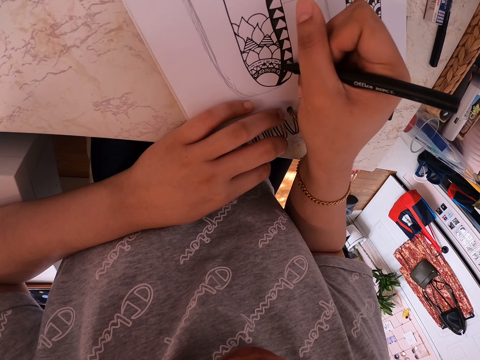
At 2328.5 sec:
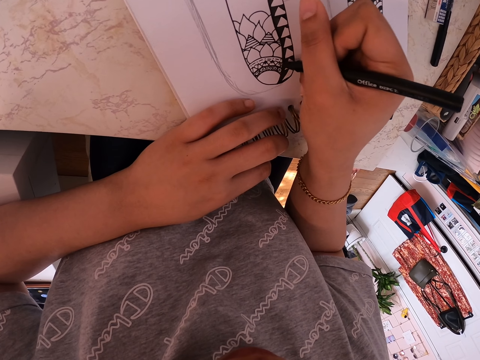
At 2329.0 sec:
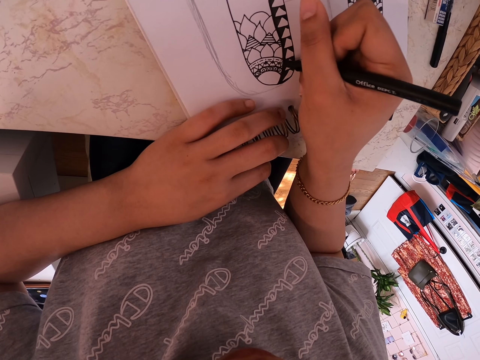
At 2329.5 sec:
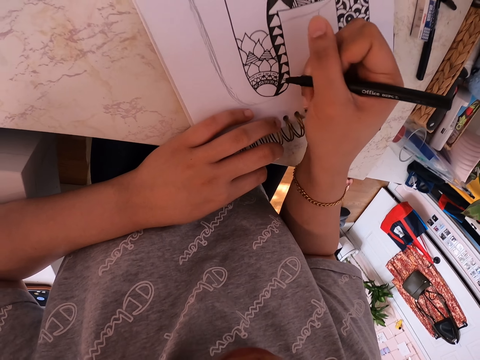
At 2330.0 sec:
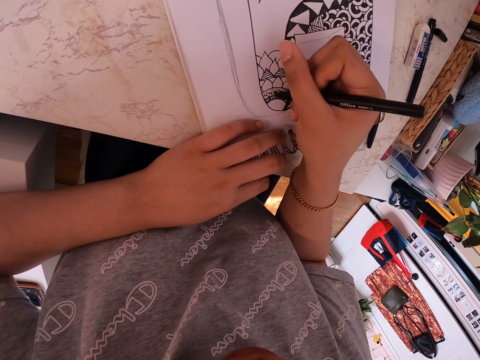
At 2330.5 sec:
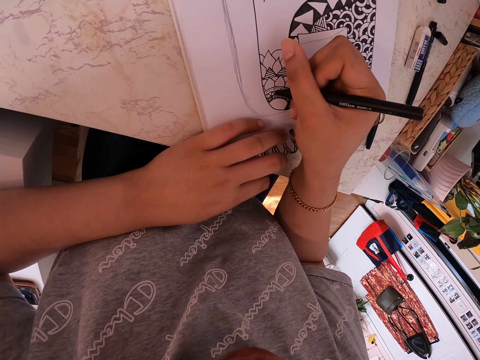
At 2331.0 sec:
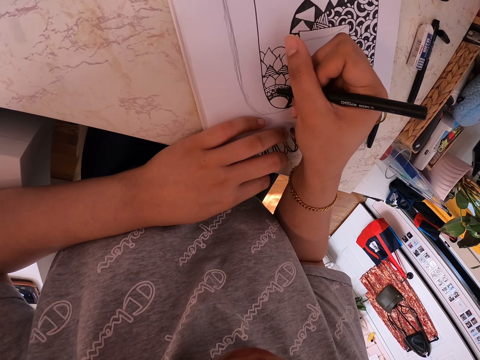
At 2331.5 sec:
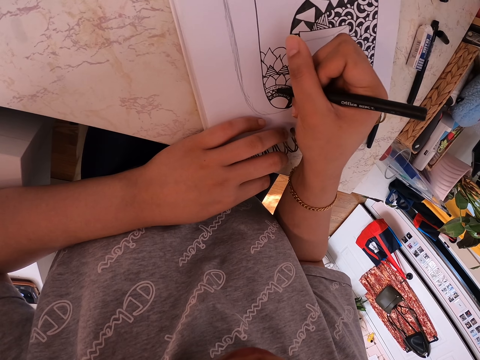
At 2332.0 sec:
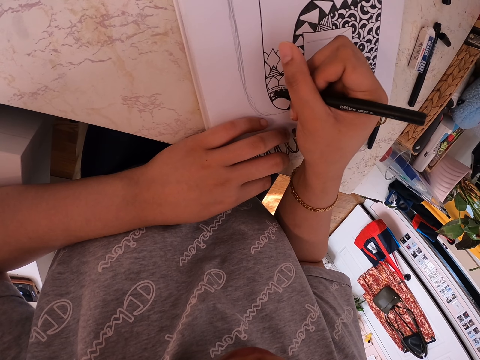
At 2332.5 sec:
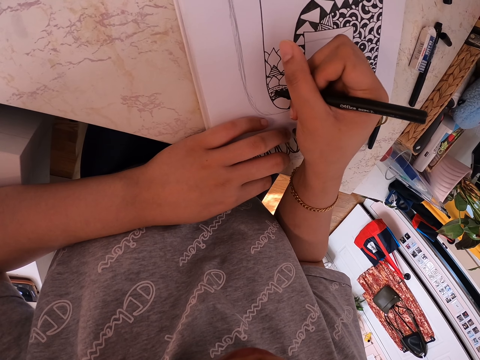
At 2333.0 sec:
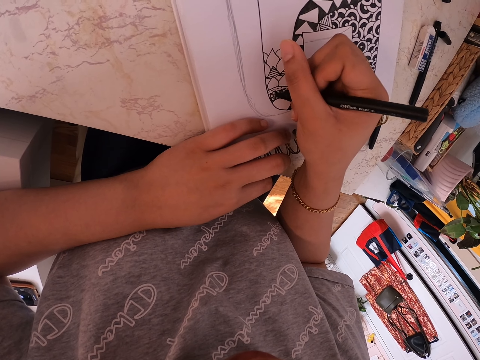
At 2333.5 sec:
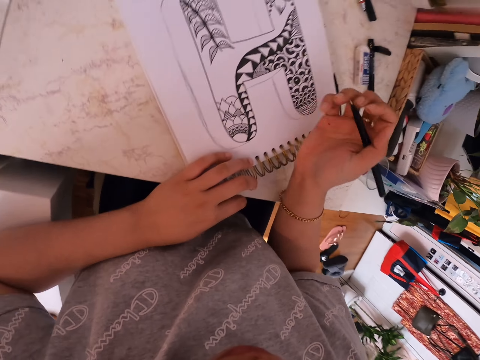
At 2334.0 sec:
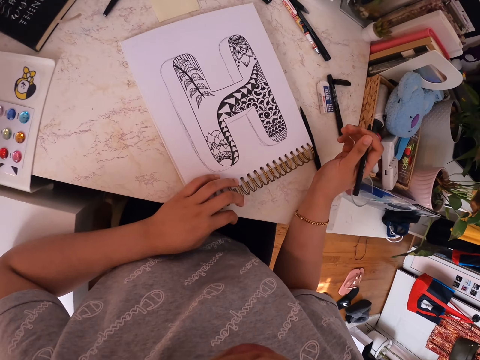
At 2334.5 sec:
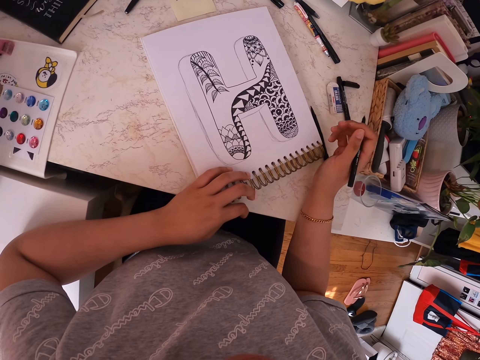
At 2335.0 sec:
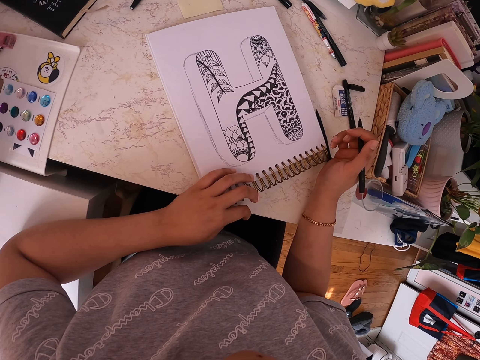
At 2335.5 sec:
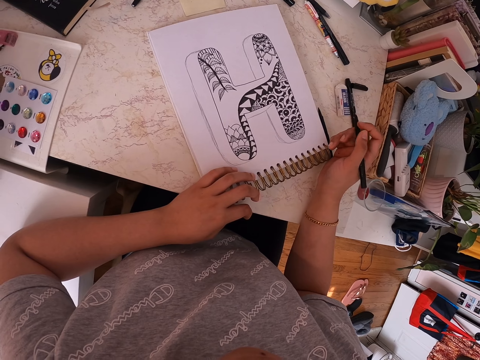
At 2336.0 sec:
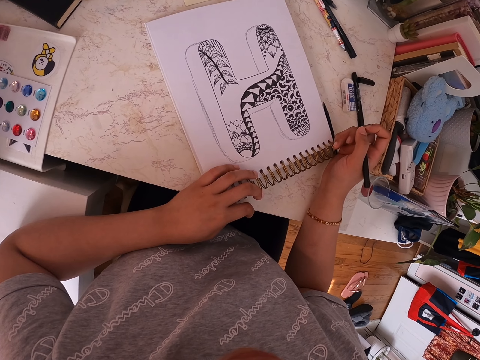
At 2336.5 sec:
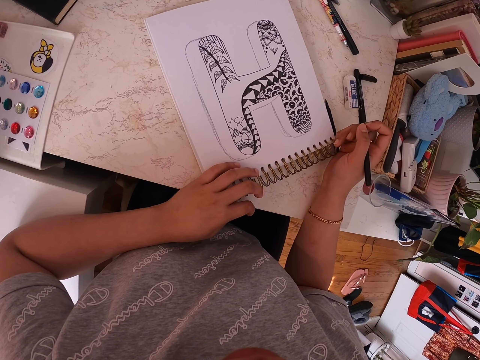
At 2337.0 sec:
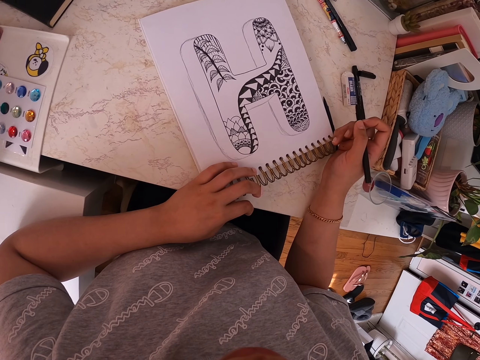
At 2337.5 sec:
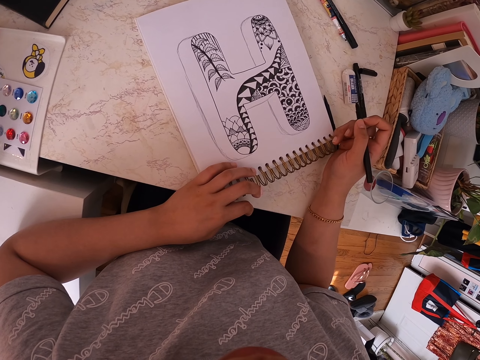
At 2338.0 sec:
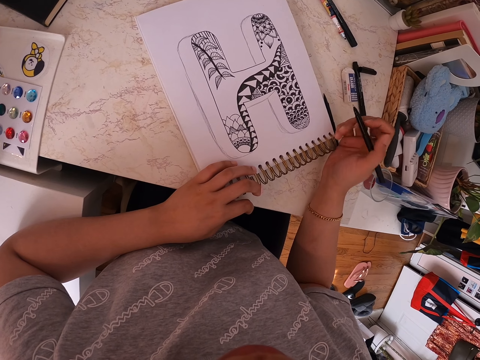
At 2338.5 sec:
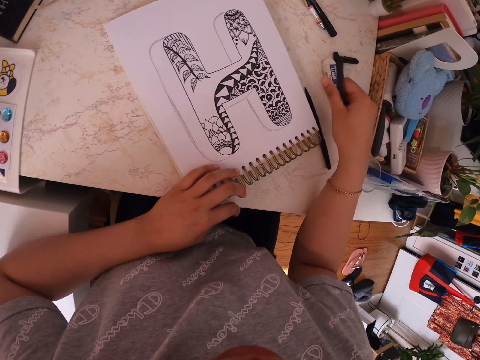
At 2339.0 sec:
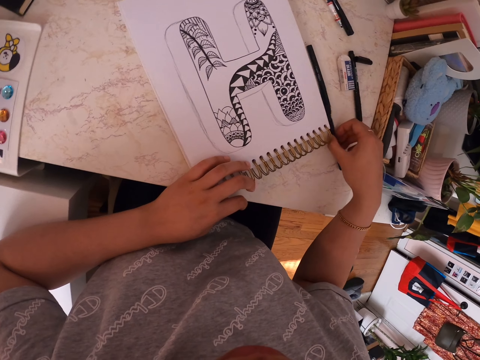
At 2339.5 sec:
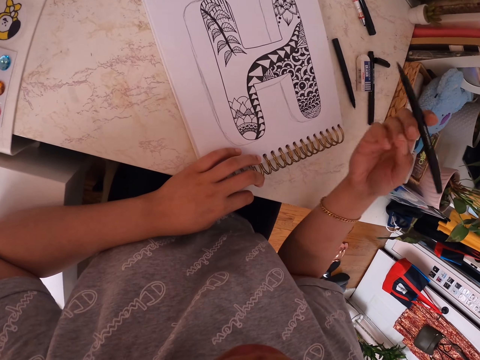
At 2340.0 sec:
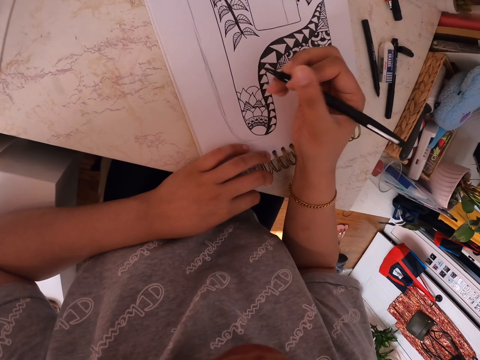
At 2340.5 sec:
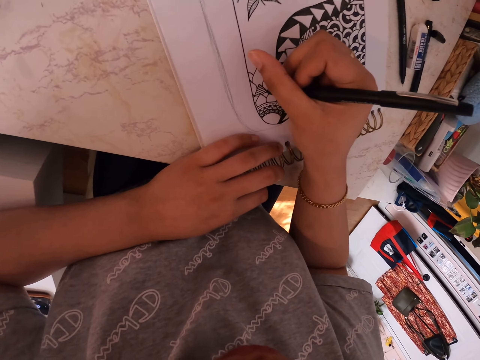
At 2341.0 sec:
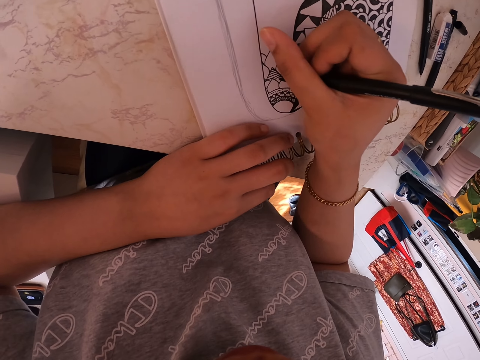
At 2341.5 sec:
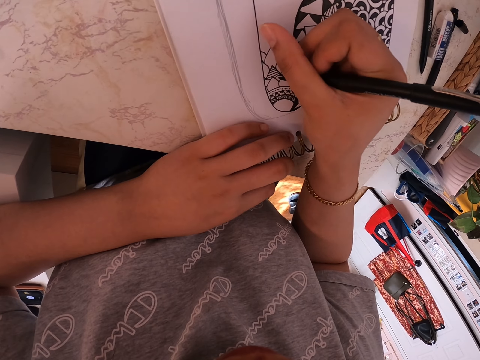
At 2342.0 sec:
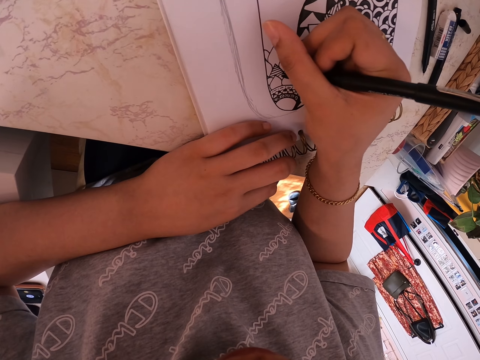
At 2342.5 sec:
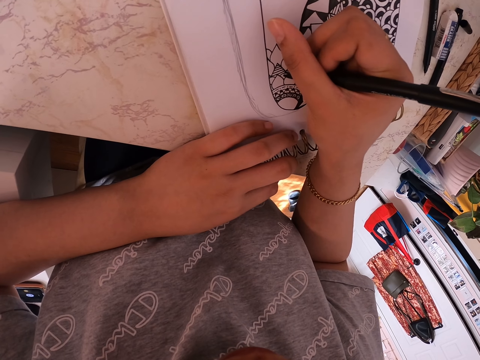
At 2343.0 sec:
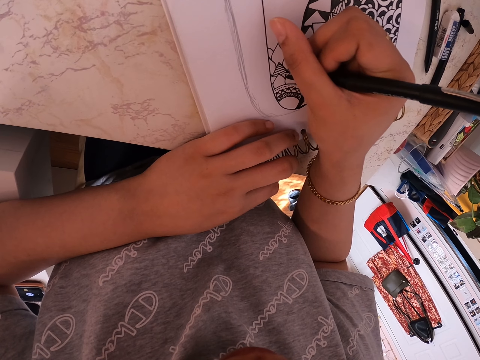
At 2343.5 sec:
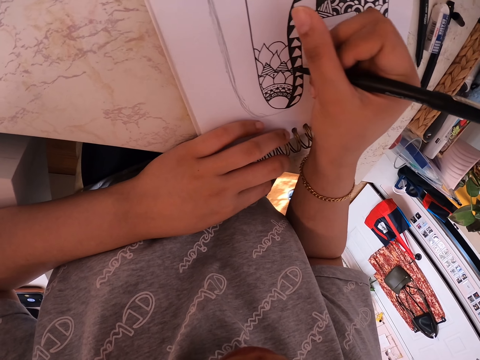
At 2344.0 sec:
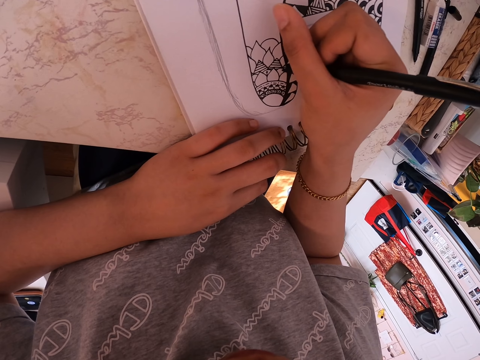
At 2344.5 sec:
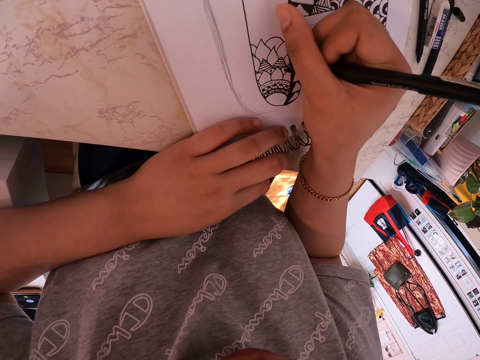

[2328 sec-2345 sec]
The camera wearer stares at a drawing. They put the marker pen on the table. They pick up another marker pen. They draw on the drawing book using the marker pen.

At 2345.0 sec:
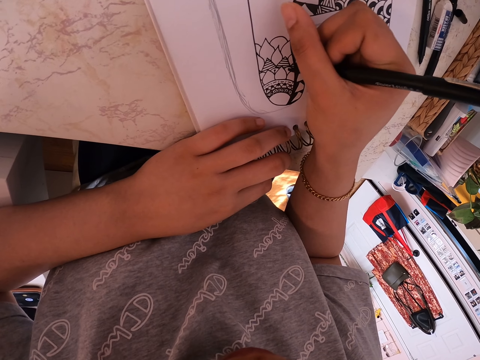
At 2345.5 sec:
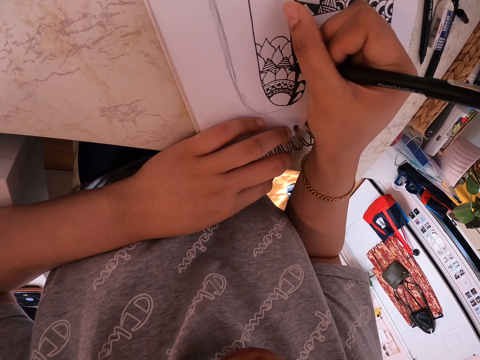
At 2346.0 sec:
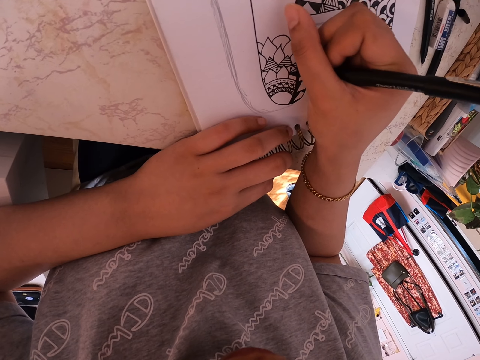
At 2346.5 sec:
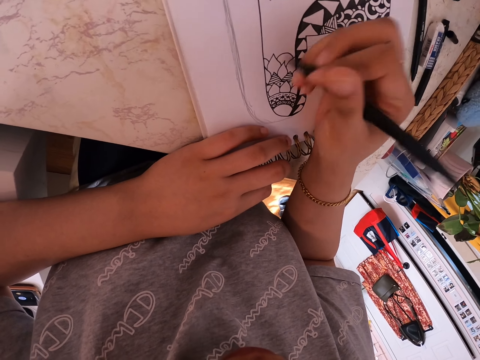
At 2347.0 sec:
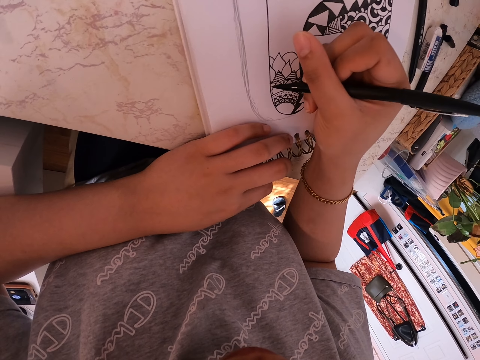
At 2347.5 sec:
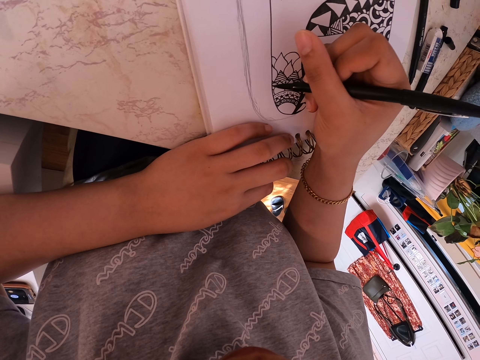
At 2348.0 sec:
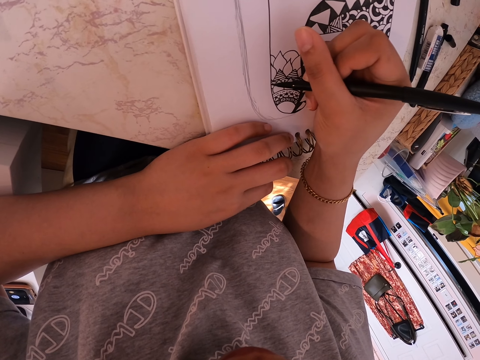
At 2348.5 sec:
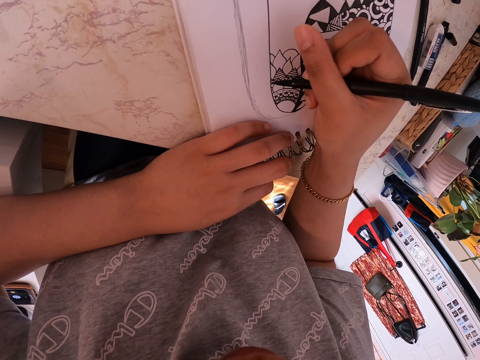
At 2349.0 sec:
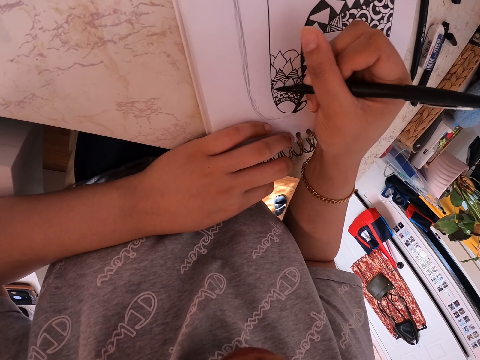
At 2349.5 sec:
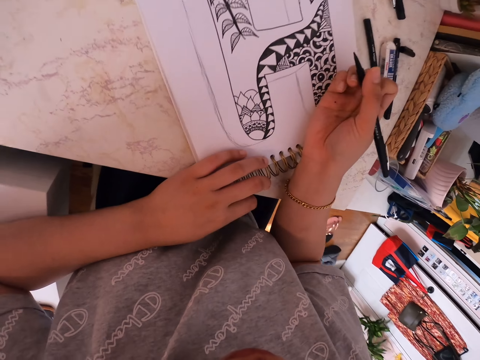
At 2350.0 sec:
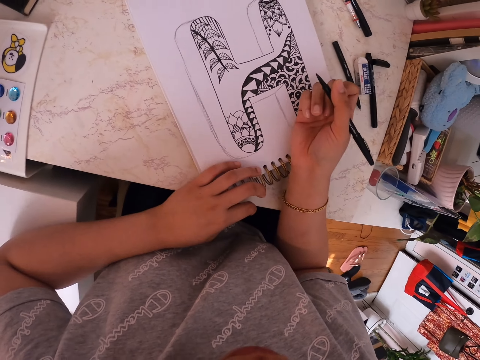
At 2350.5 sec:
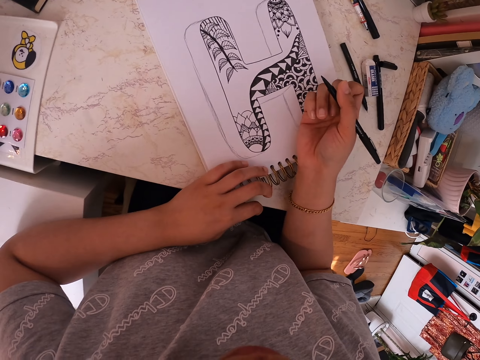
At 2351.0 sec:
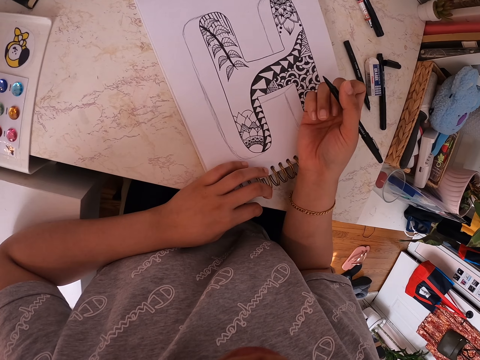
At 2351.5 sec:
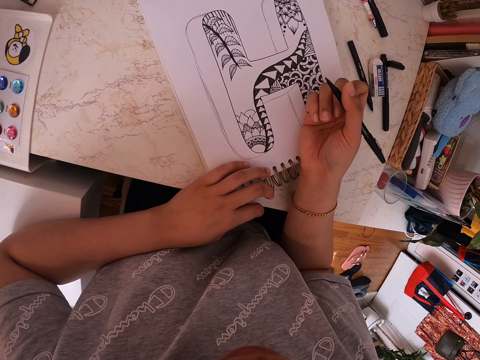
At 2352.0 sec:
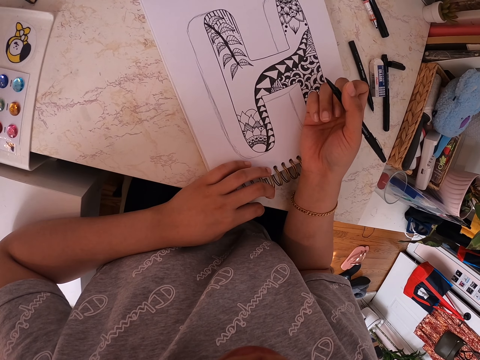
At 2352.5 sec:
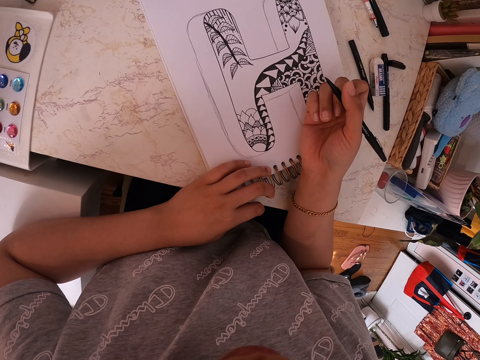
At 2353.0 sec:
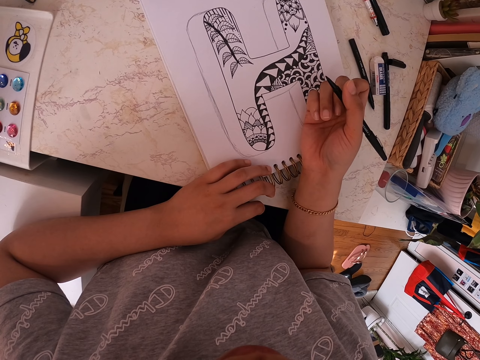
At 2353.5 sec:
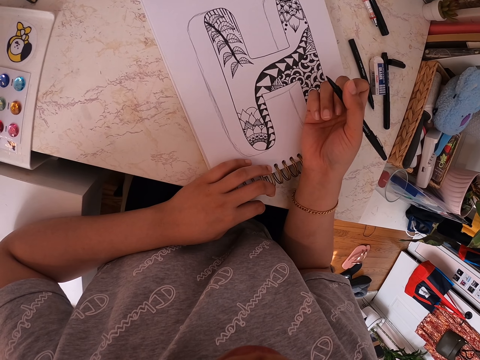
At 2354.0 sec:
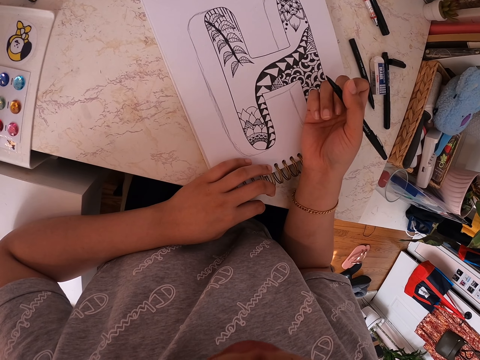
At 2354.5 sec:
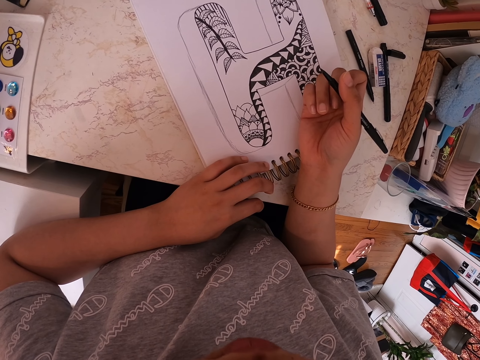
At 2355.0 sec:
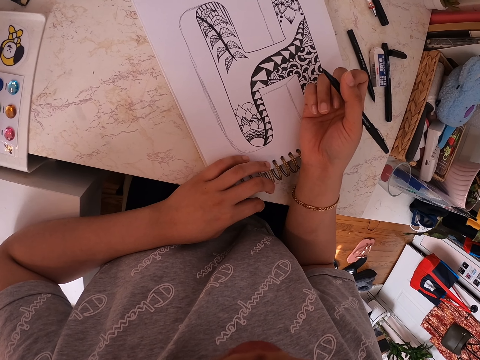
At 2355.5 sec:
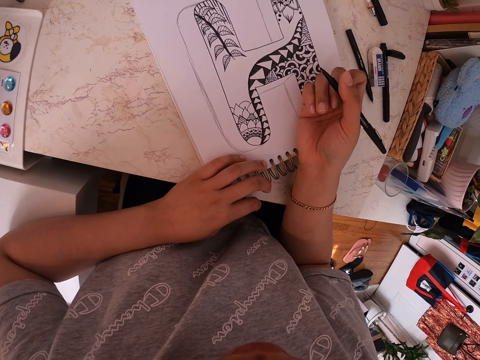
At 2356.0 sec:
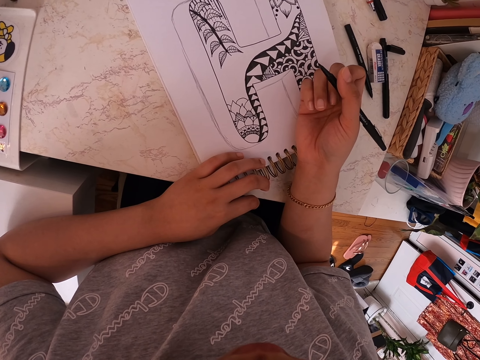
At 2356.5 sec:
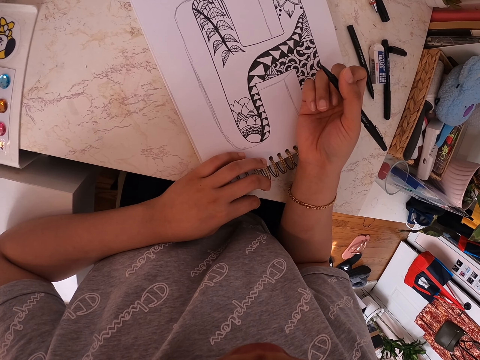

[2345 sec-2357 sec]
The camera wearer stares at a drawing book. She puts her hand on the drawing book.
